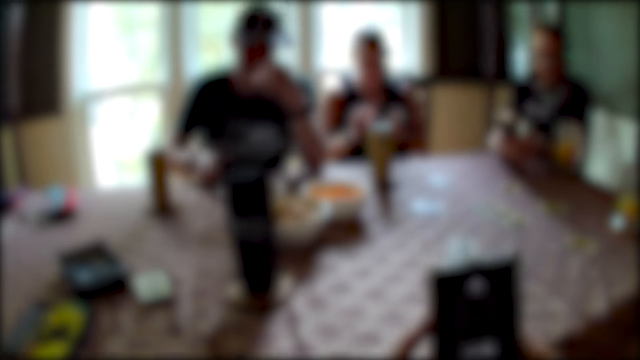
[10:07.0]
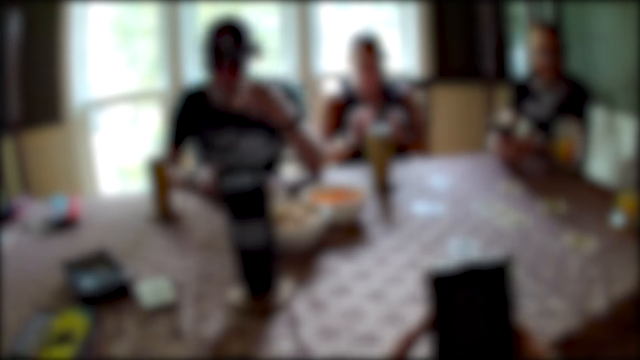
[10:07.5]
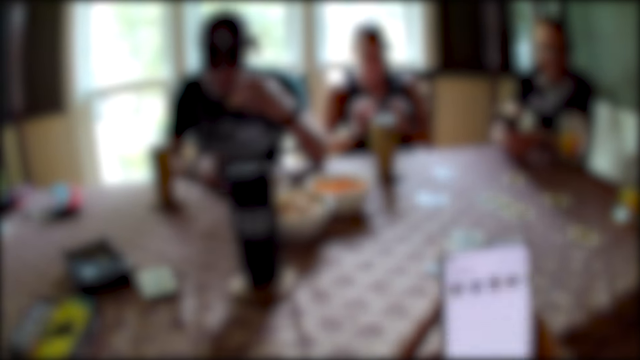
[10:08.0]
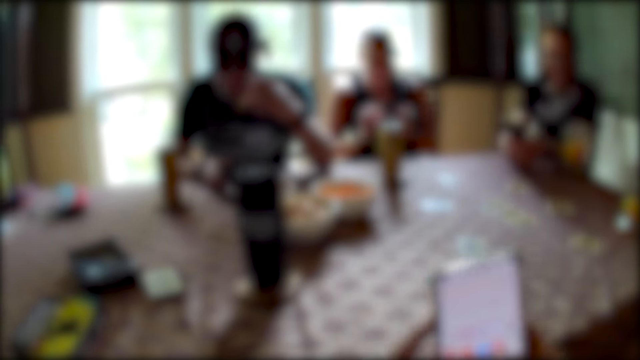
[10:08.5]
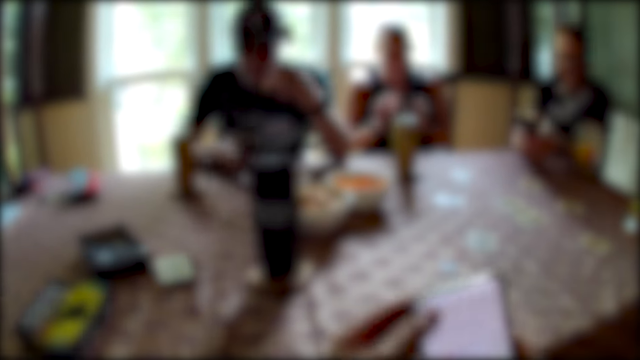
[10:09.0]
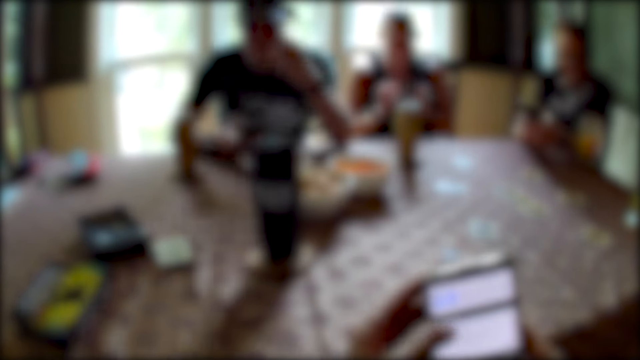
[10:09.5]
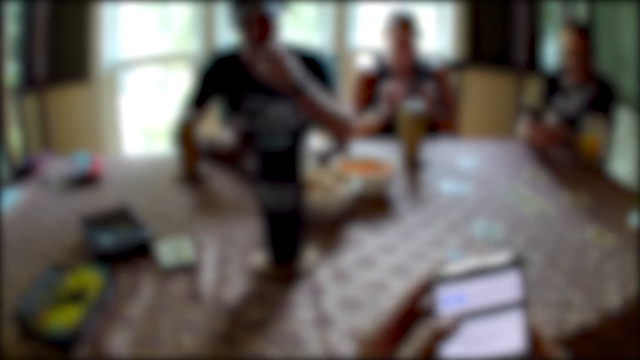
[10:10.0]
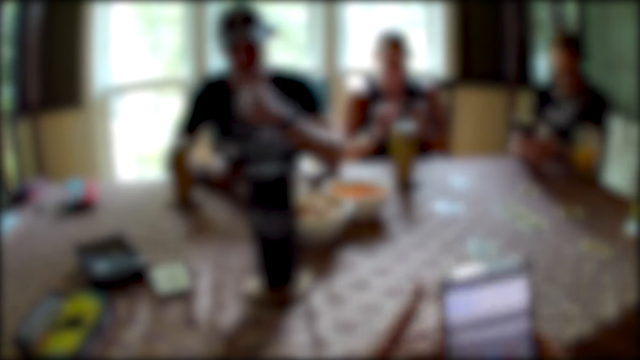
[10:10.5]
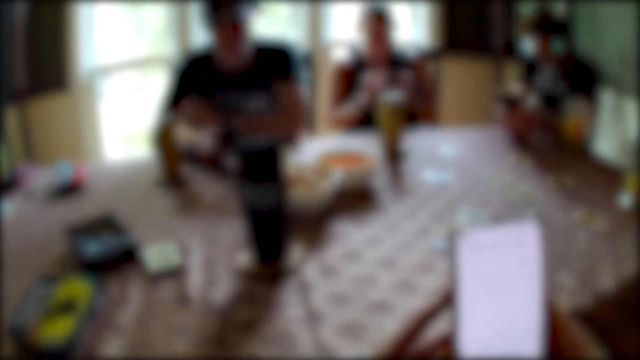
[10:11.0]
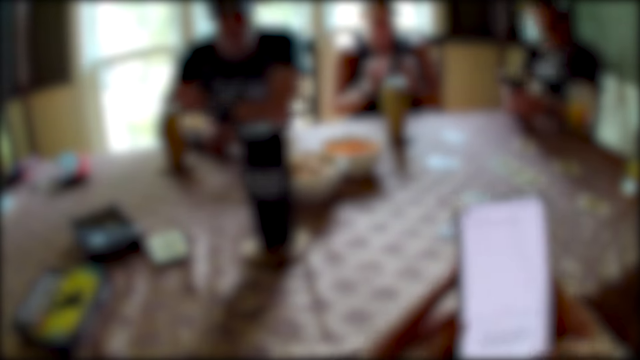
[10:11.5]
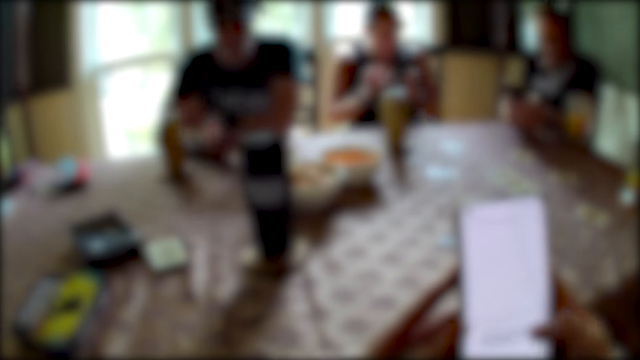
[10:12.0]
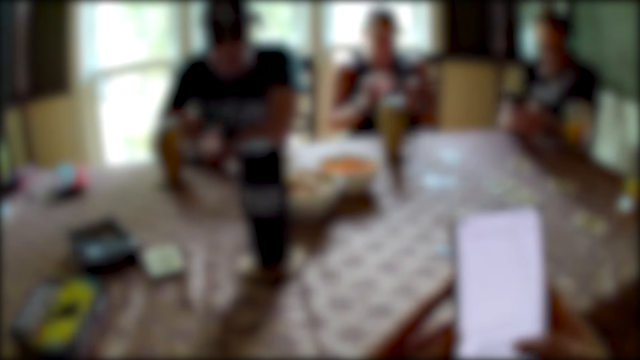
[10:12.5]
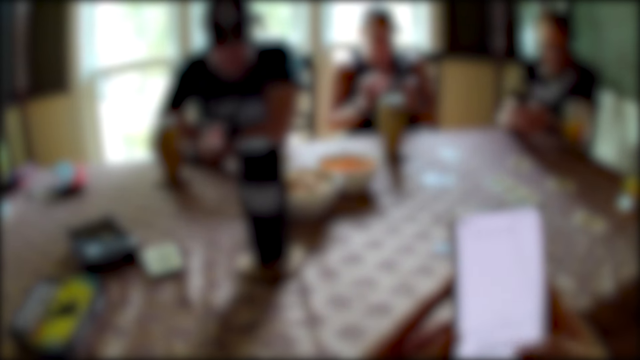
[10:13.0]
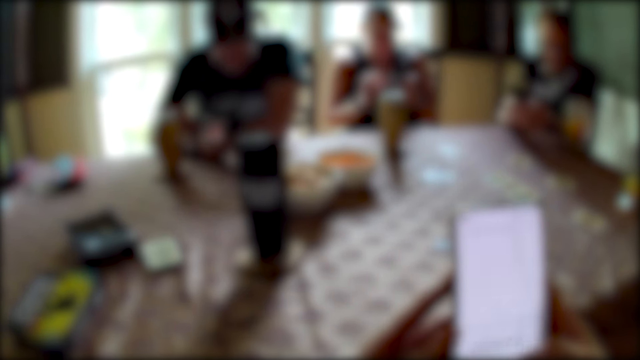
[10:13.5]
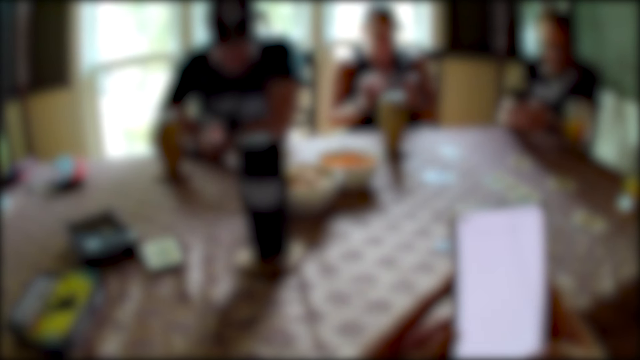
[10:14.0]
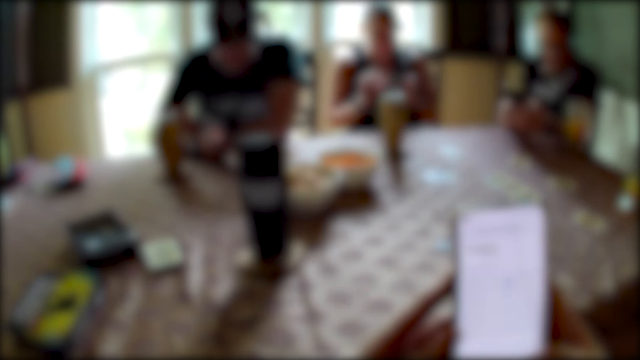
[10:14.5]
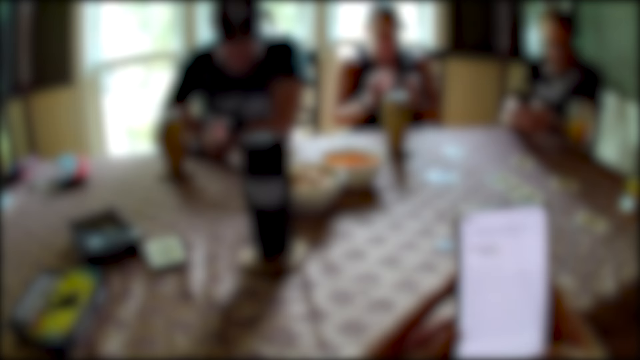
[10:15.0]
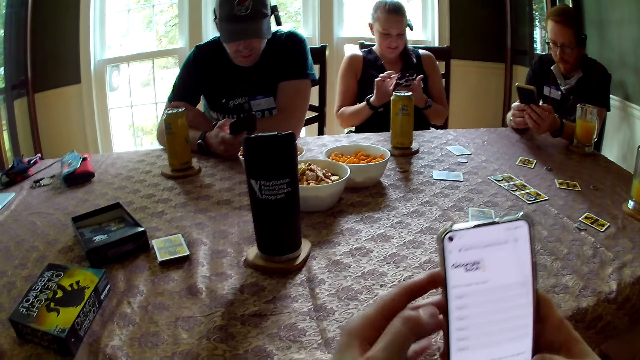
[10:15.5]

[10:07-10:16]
The camera wearer interacts with the woman. Another woman operates the phone with her right hand and holds the phone in her left hand. A man operates a phone with his right hand. The camera wearer scrolls the phone.

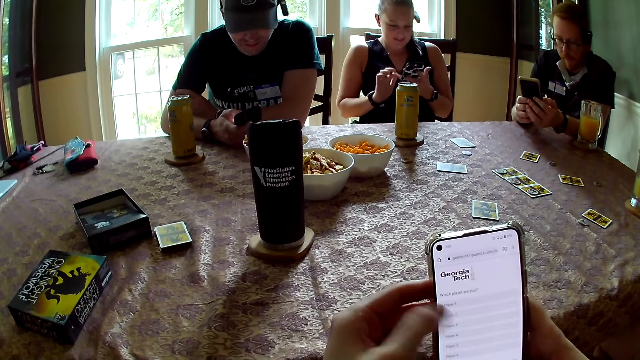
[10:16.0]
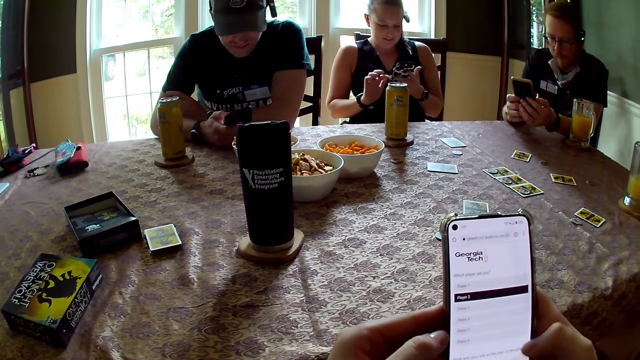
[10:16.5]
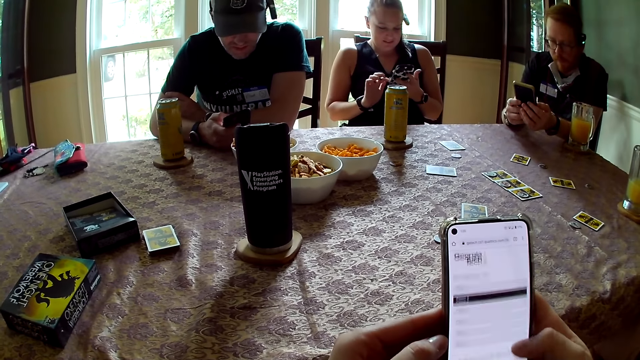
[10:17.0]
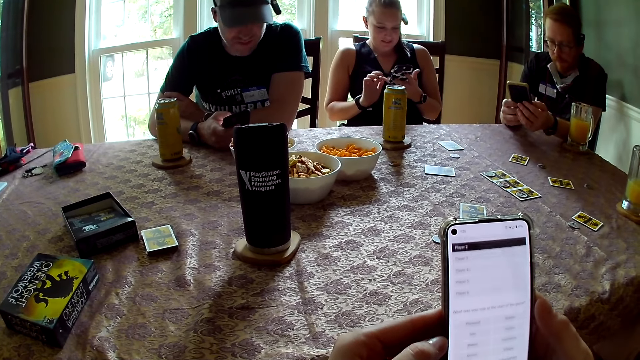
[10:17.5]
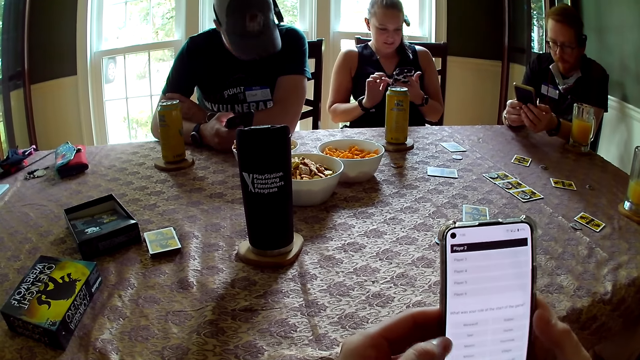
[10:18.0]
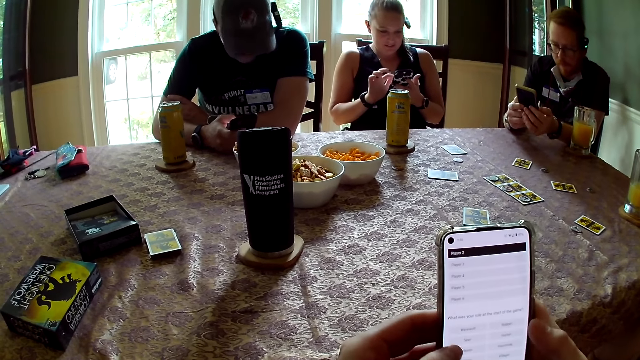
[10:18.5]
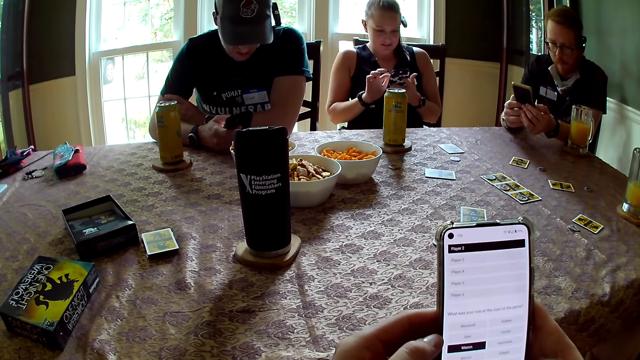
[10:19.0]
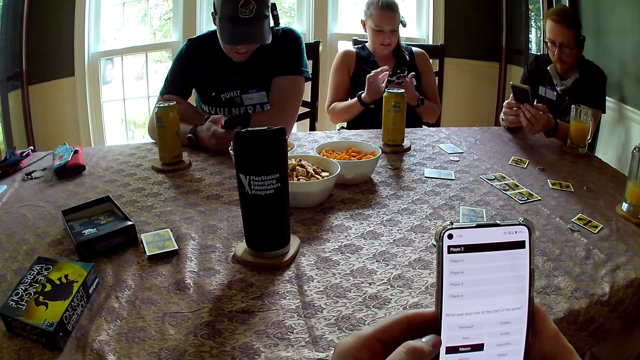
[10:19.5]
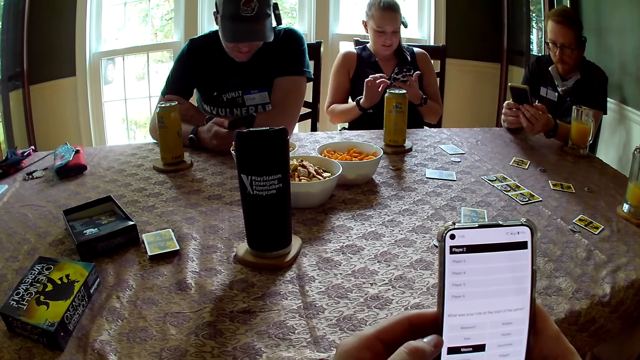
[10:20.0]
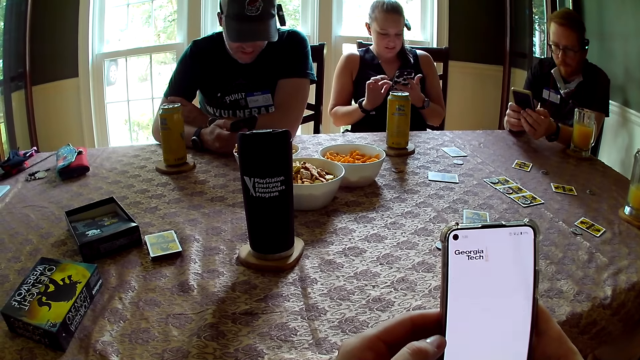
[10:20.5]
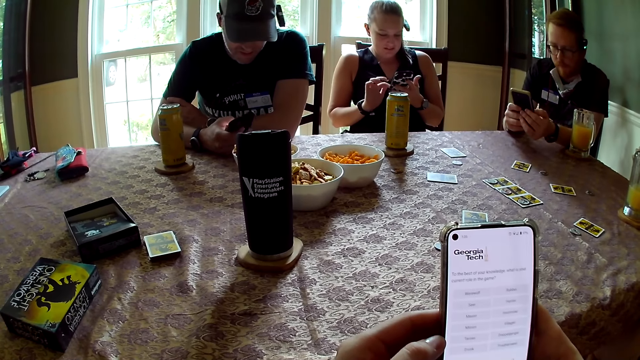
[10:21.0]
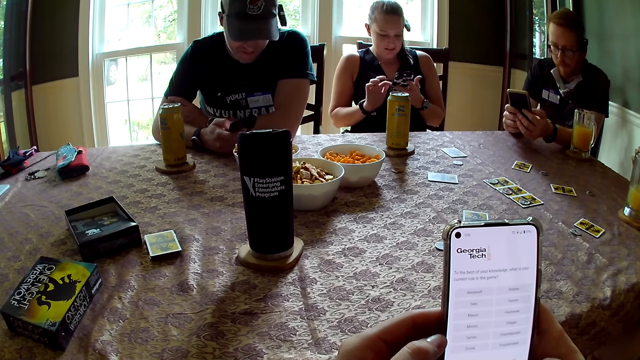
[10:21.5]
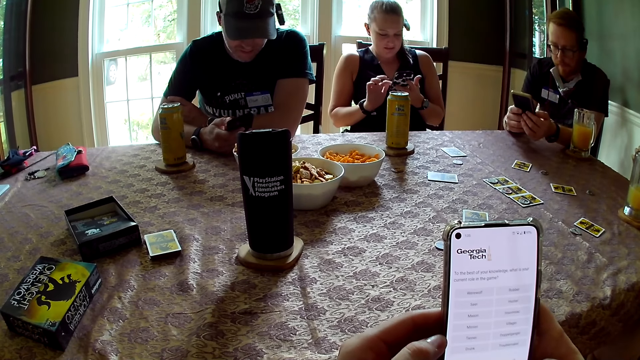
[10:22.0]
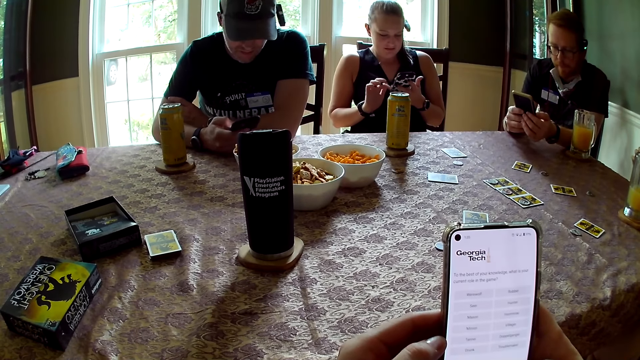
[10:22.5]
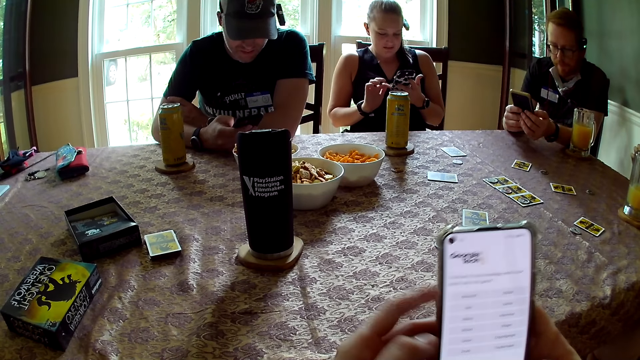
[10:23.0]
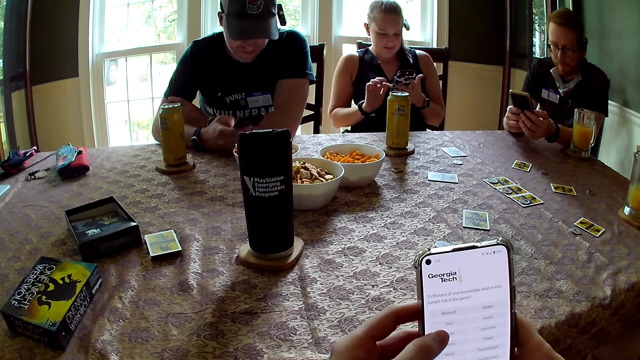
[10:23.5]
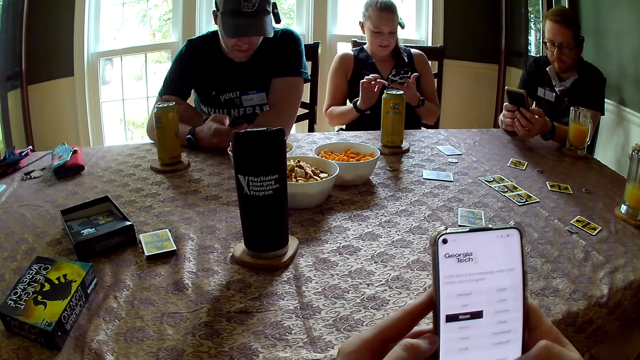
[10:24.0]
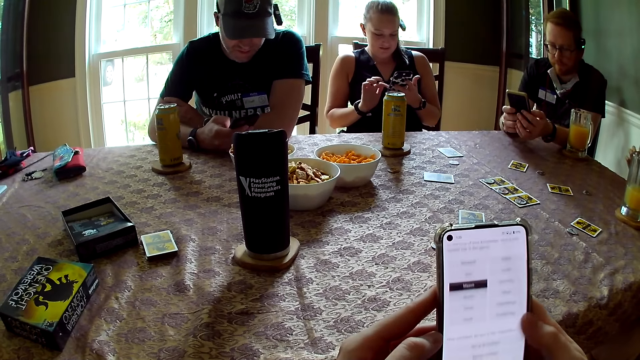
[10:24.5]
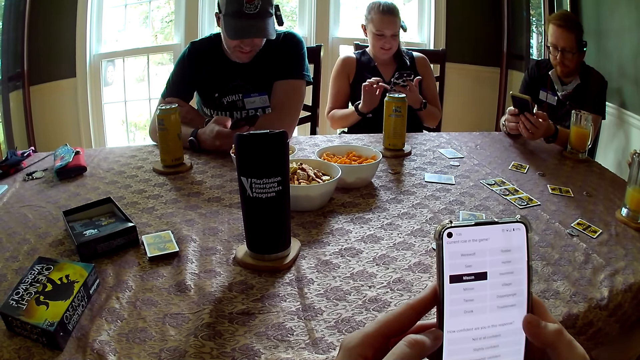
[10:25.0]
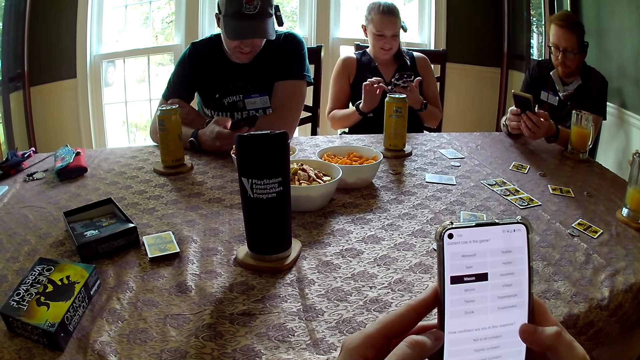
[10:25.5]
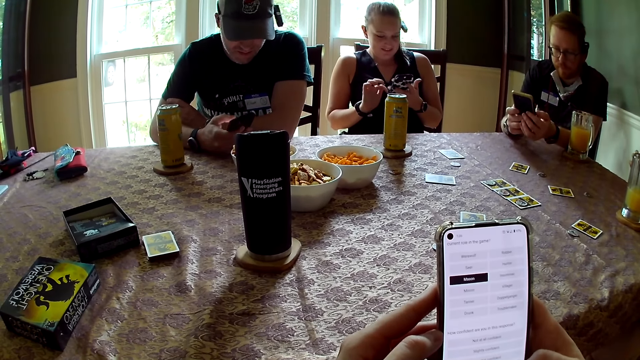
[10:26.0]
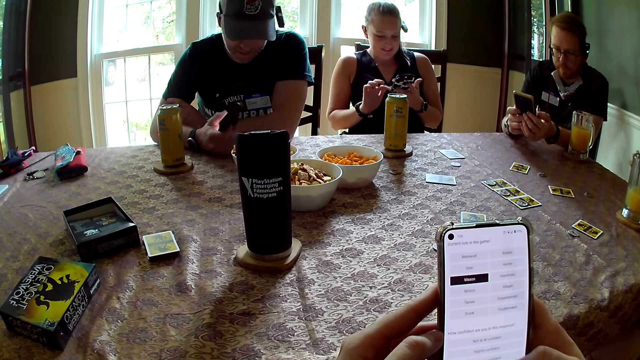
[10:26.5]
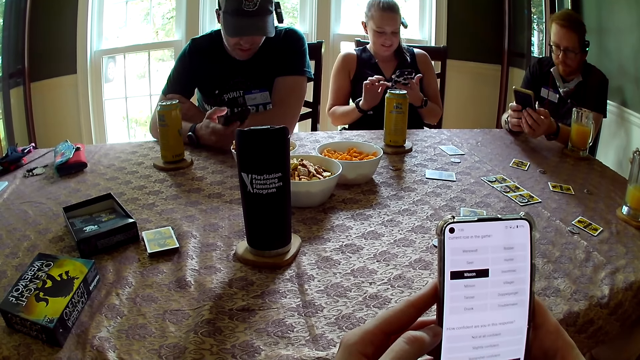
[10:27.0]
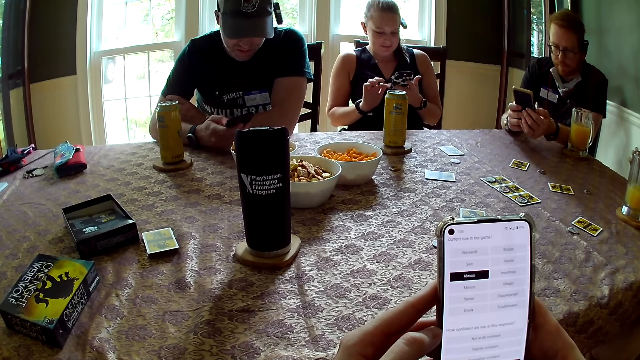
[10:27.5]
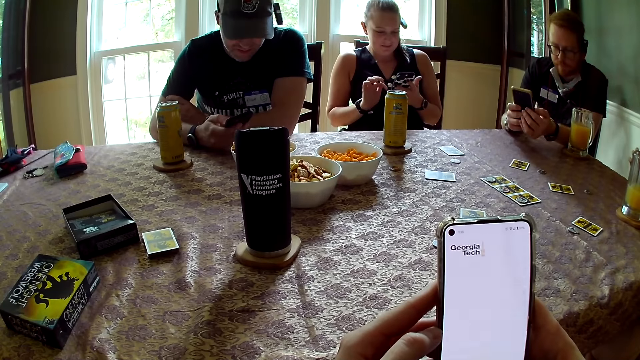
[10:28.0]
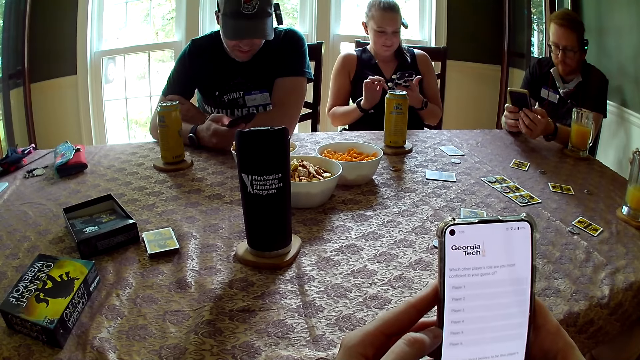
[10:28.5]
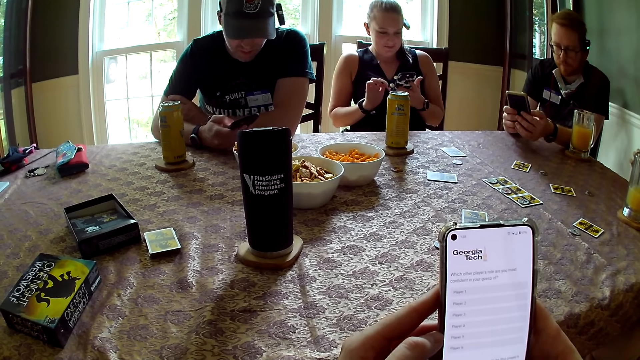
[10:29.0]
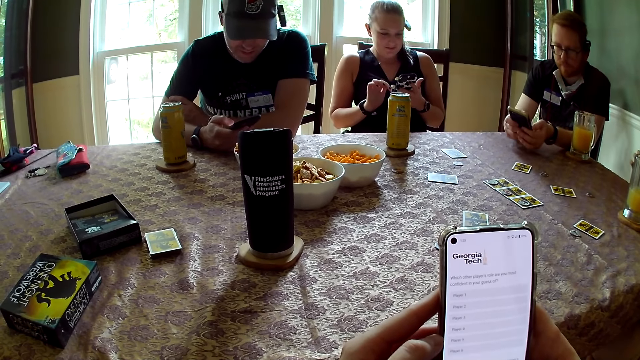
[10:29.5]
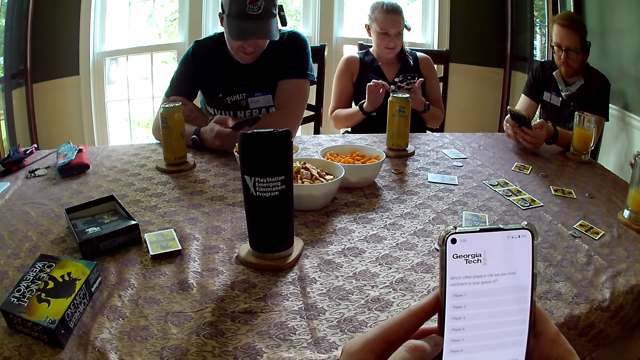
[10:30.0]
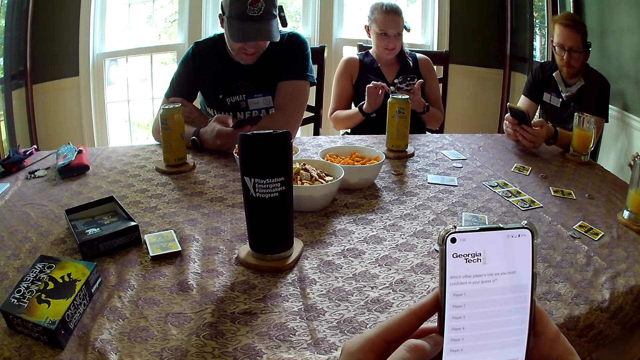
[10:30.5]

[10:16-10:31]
The camera wearer scrolls the phone. A woman scrolls the phone. A man scrolls the phone.
